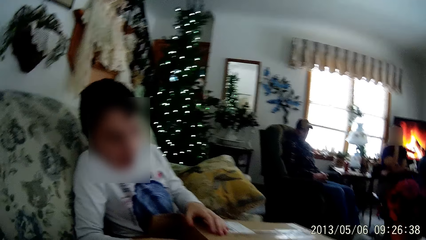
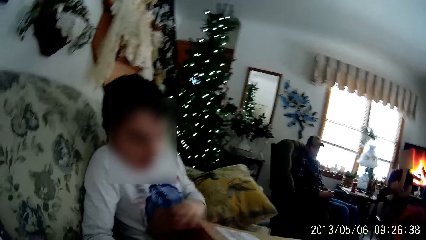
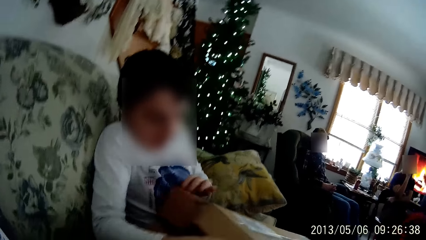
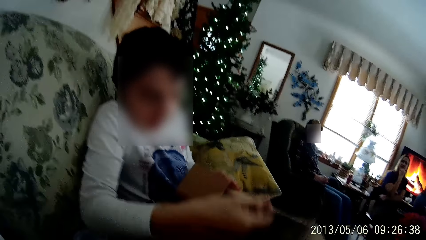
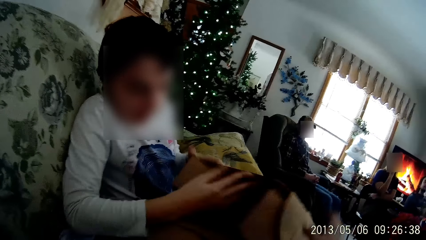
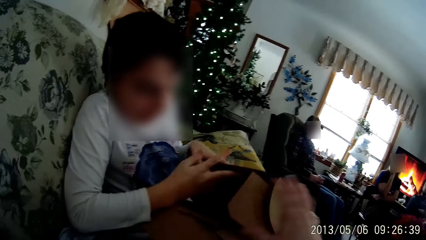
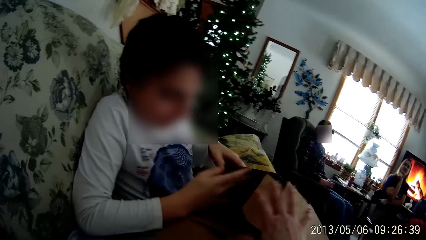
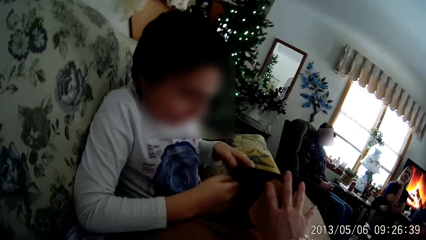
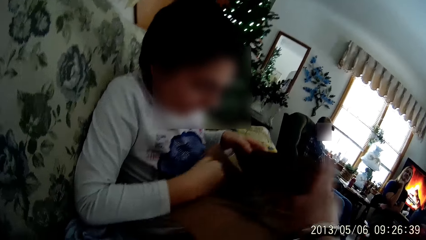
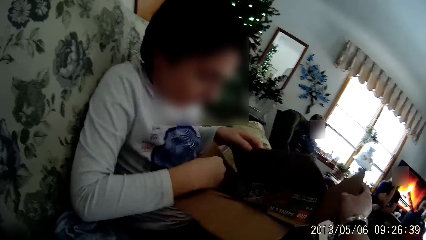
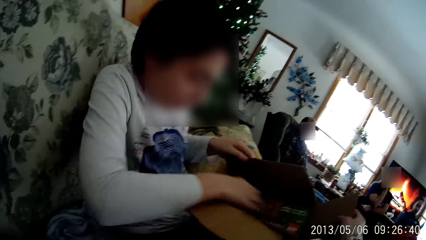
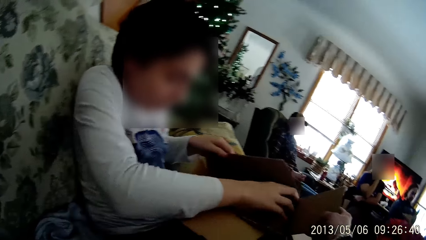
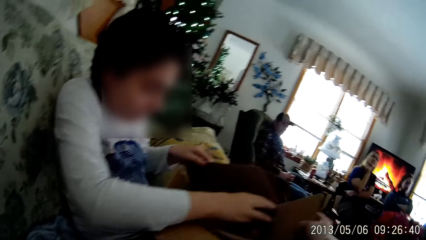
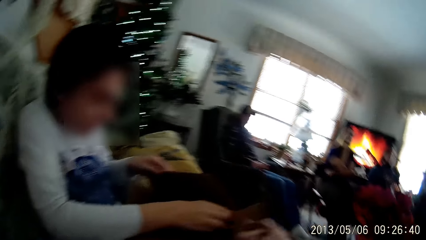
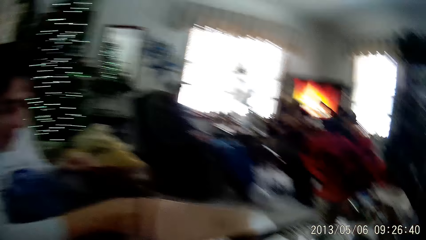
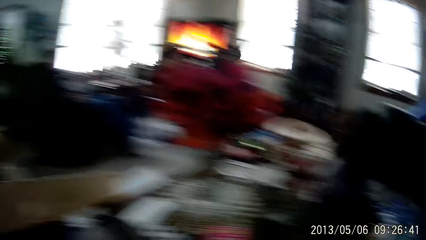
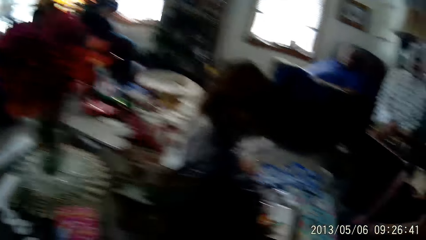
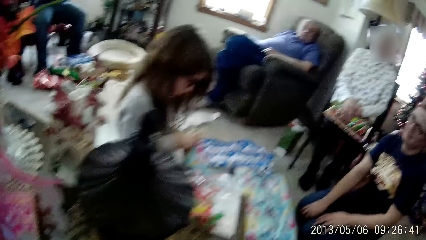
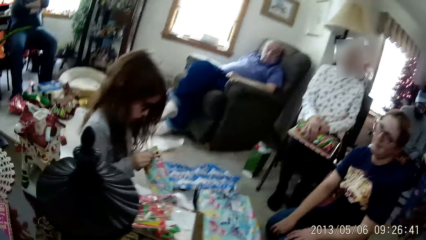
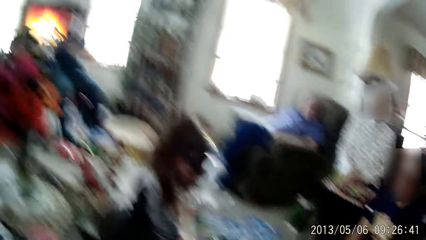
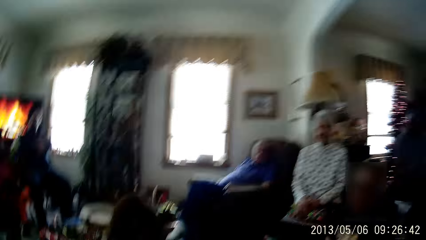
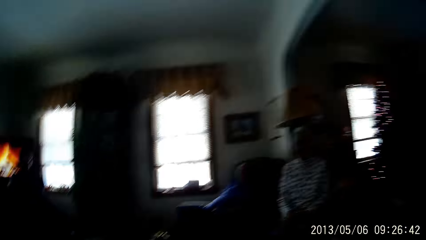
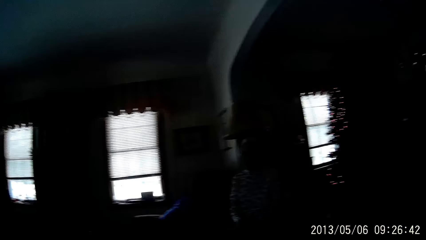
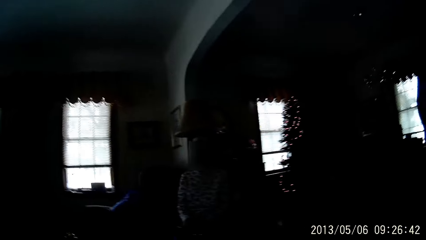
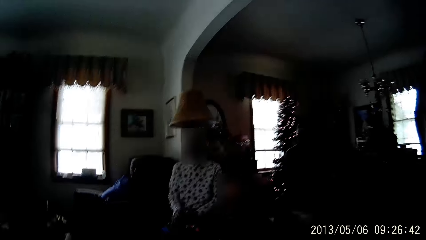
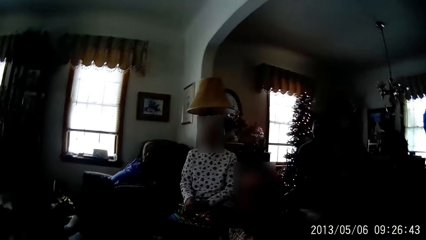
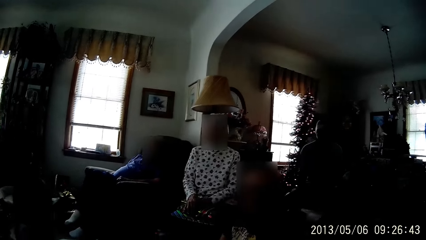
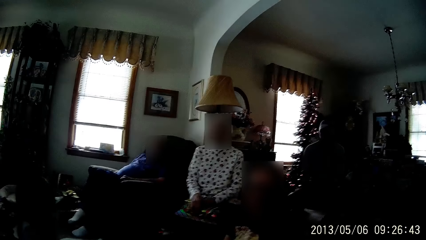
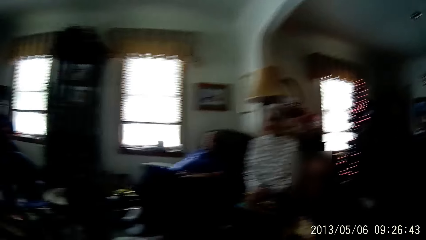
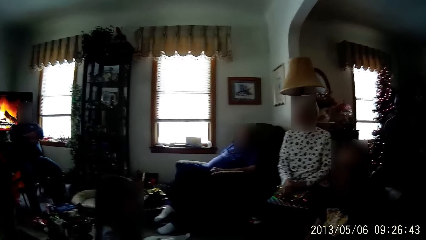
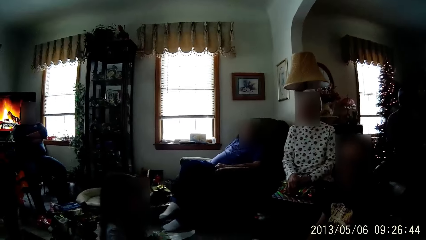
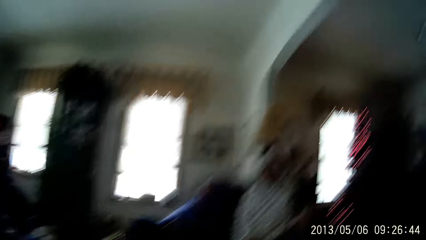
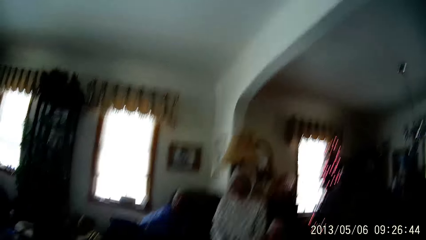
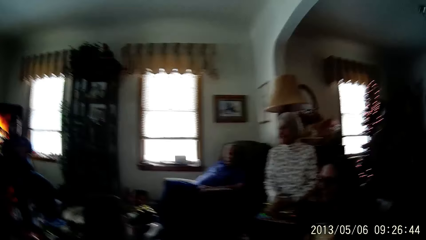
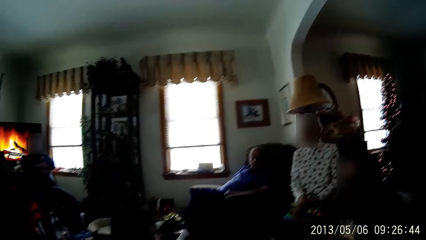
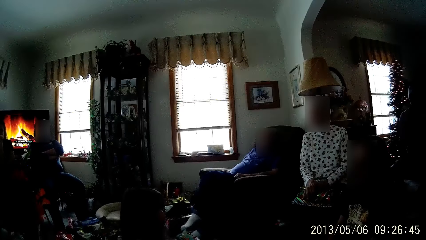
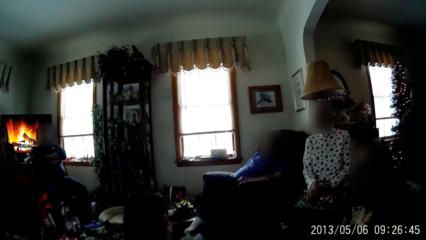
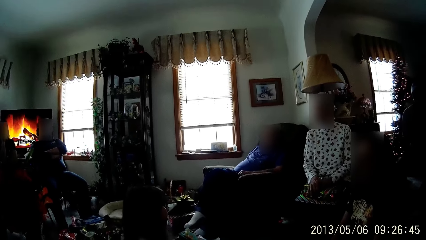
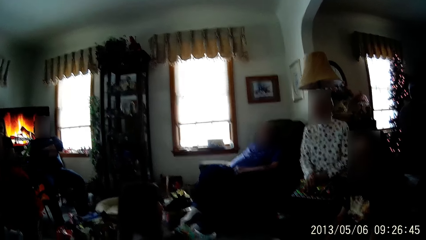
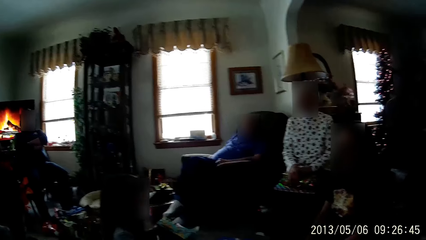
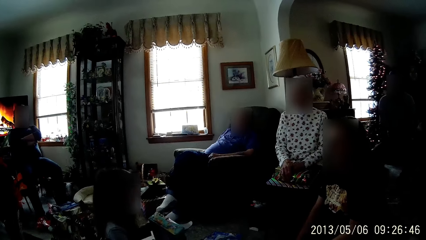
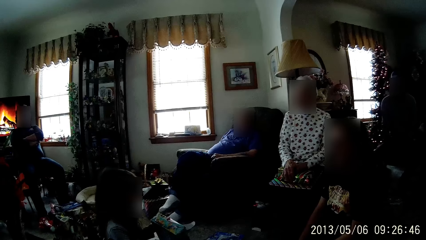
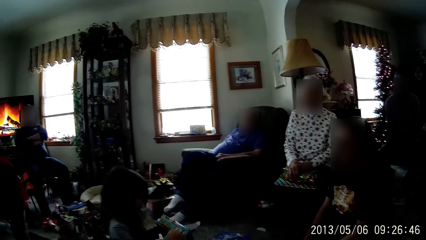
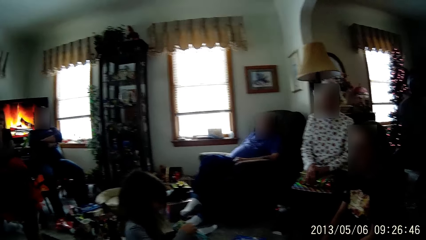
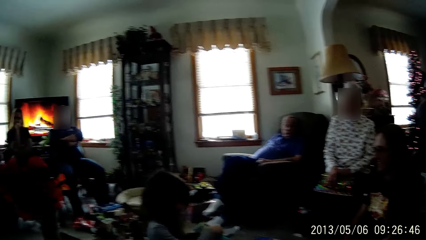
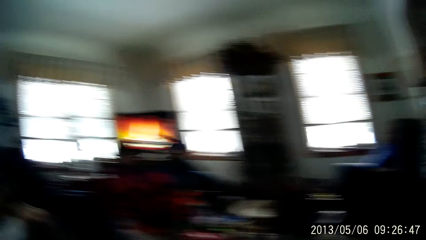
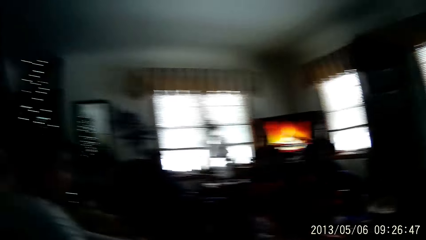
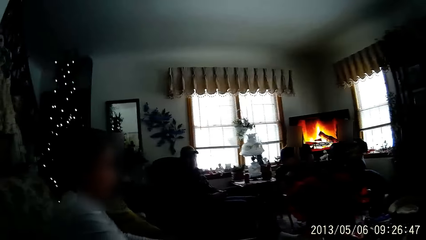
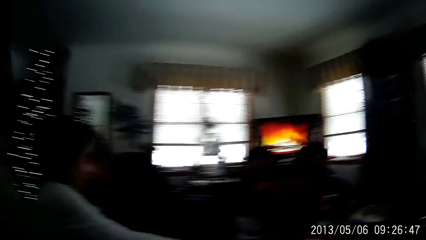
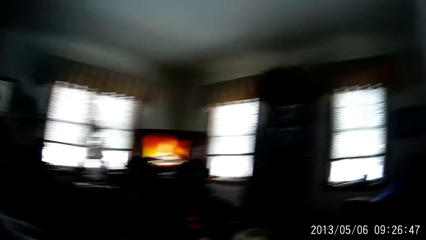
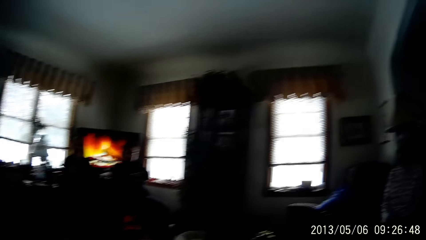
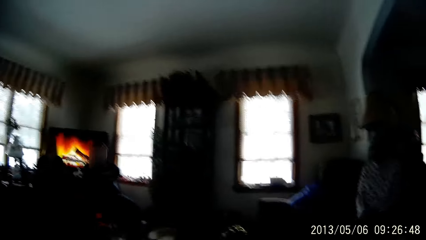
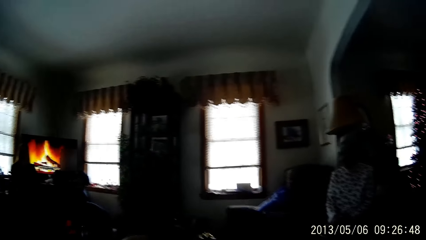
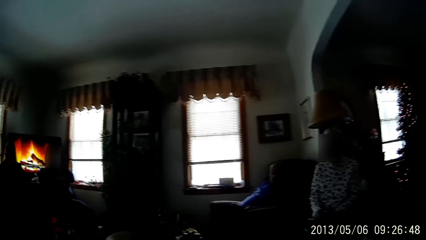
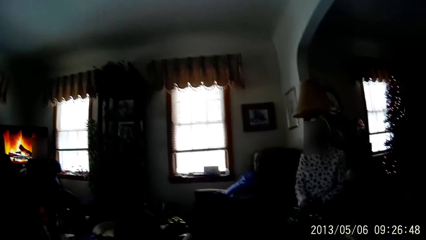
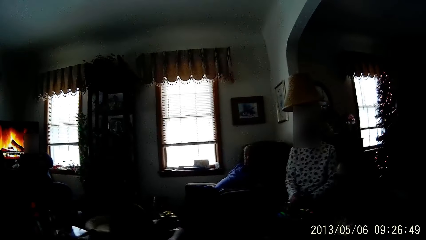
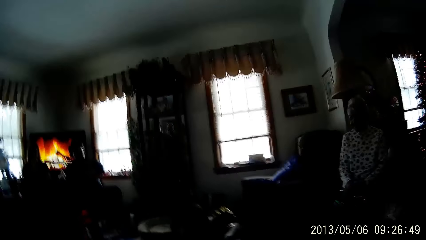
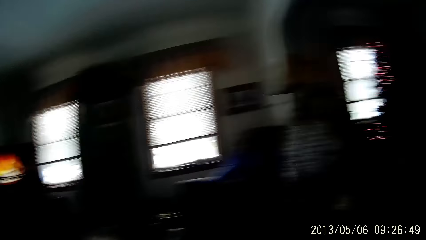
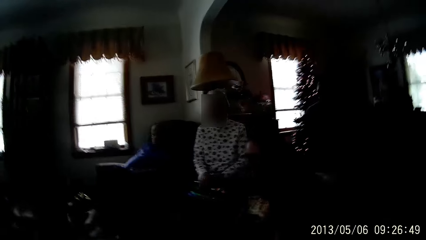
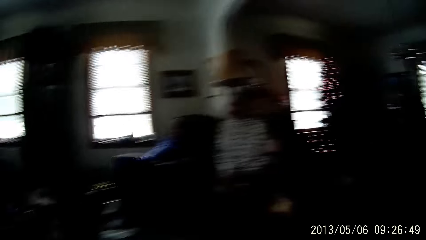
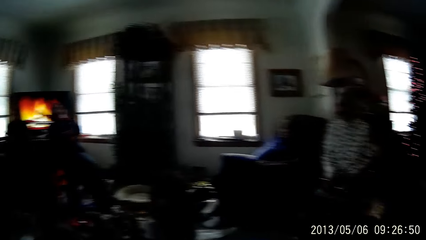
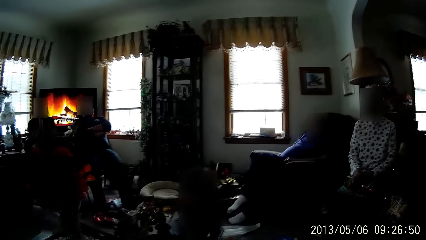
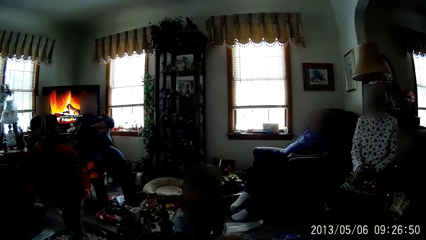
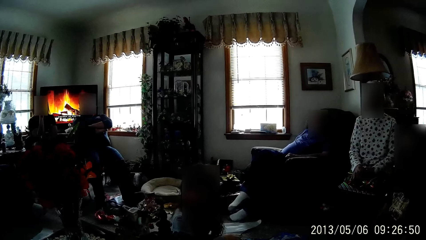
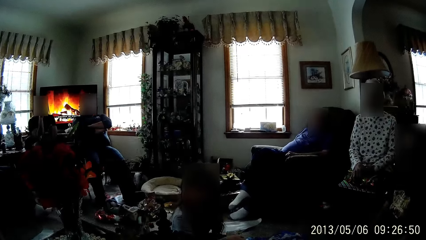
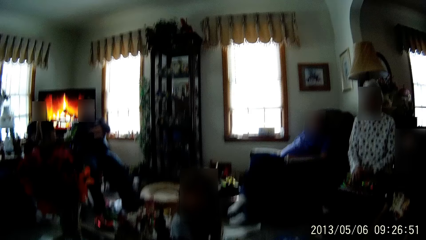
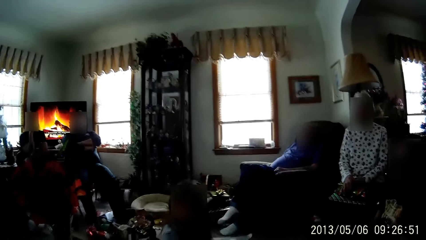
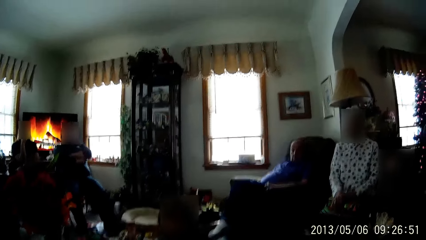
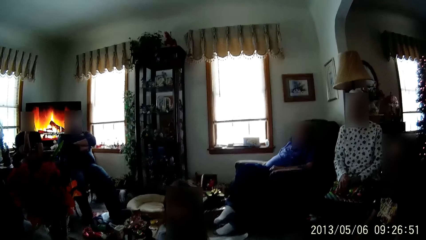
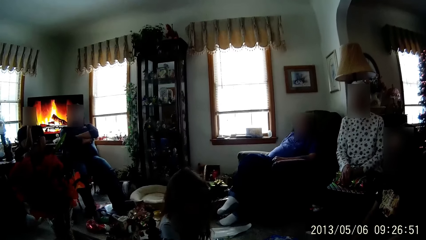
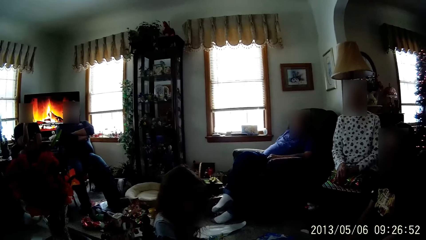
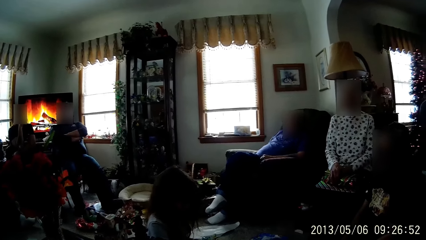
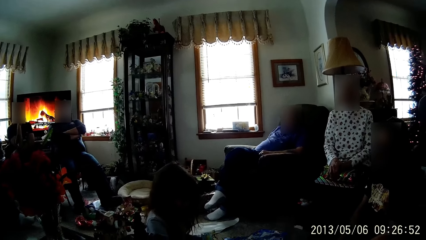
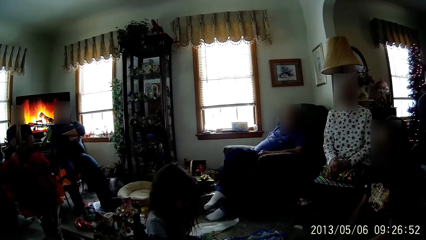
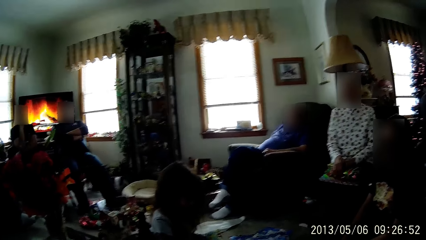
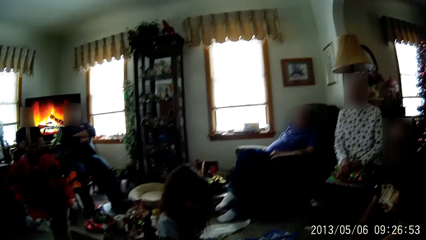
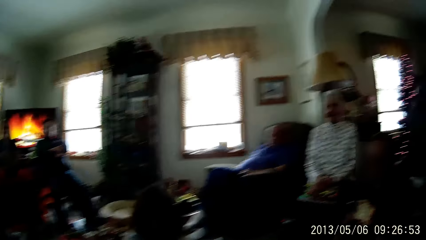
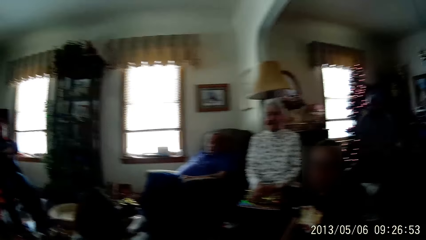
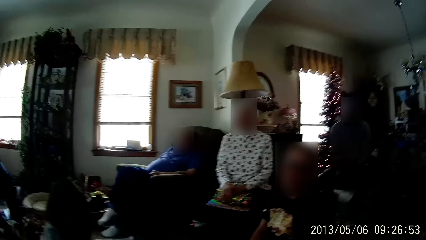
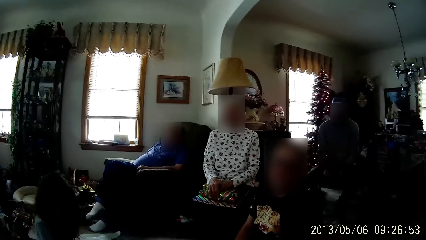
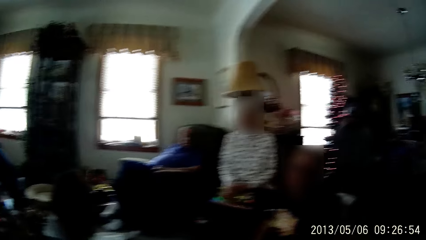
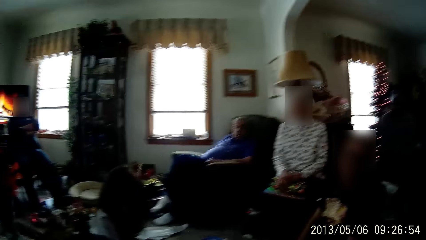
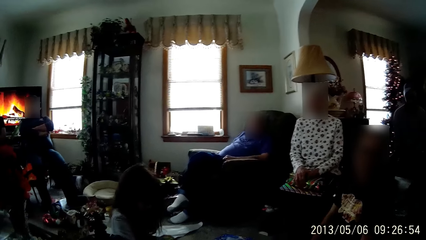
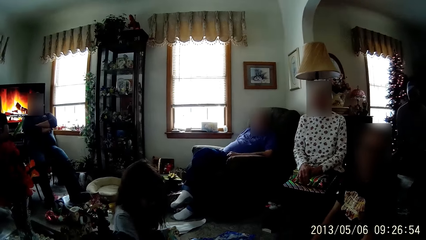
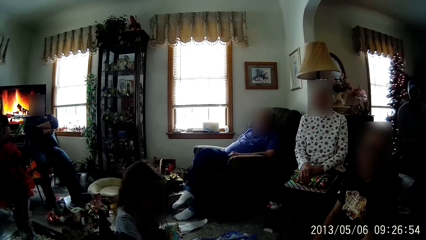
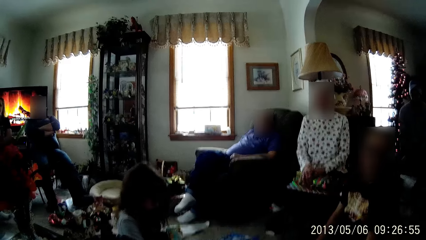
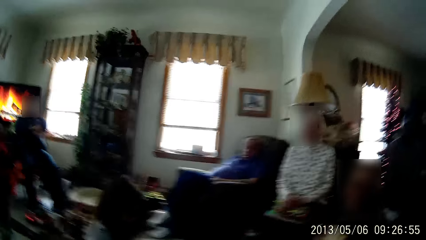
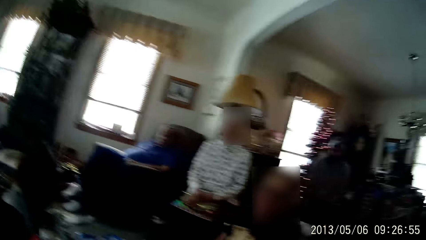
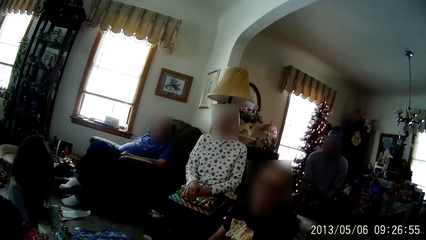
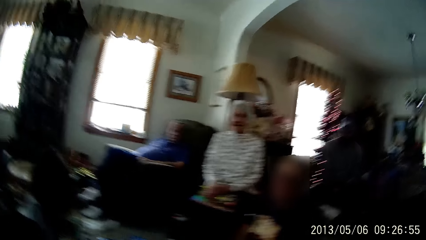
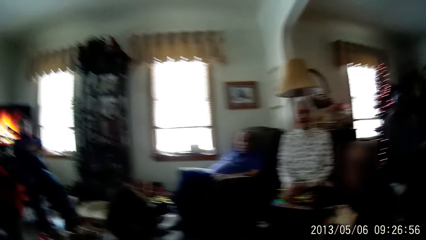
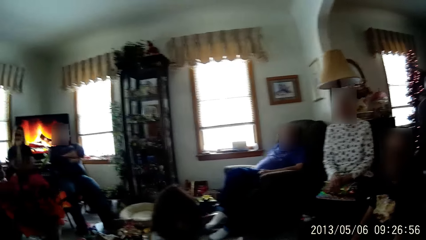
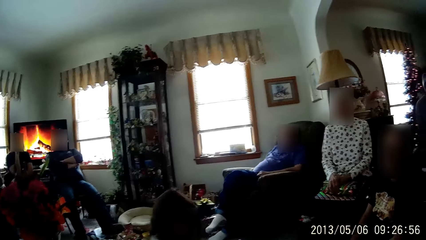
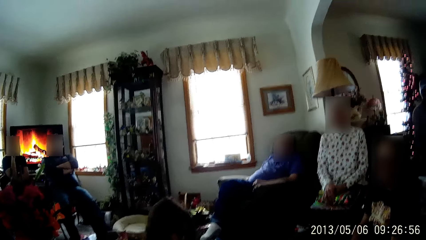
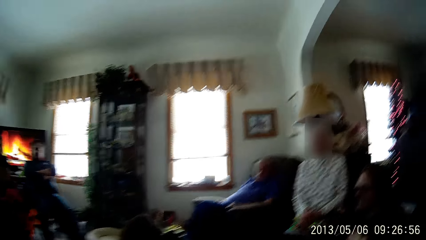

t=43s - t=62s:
A person checks inside the box. The camera wearer touches the box. The girl unwraps a gift box with her hand. The camera wearer looks around in the room. They converse with another person. They look around in the room. They converse with the other person.
